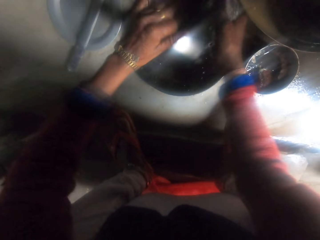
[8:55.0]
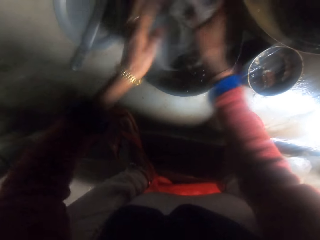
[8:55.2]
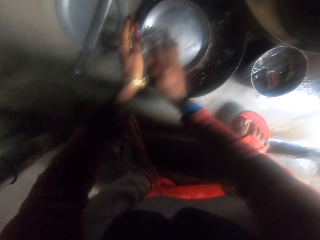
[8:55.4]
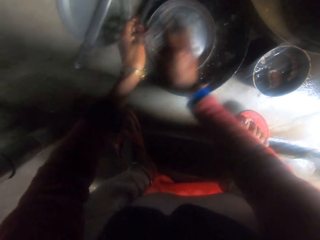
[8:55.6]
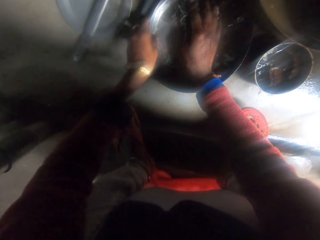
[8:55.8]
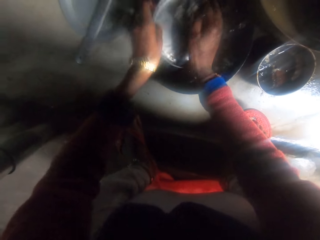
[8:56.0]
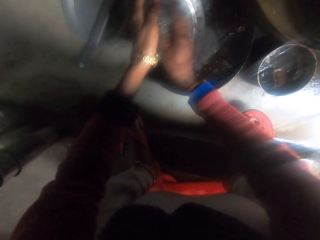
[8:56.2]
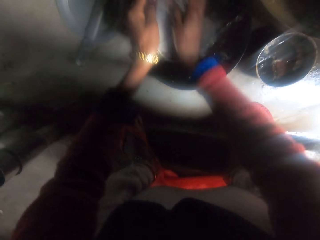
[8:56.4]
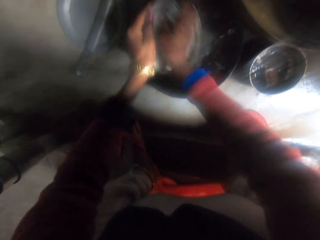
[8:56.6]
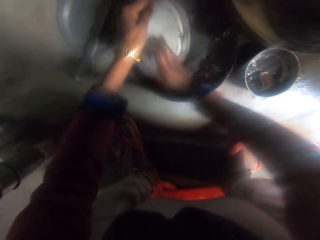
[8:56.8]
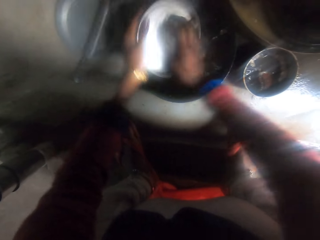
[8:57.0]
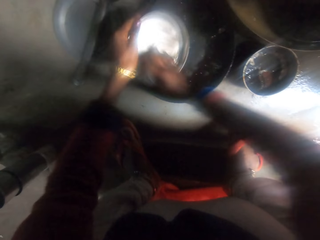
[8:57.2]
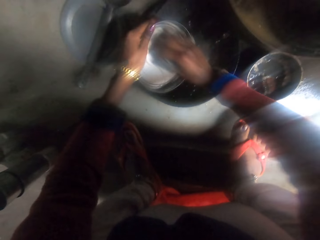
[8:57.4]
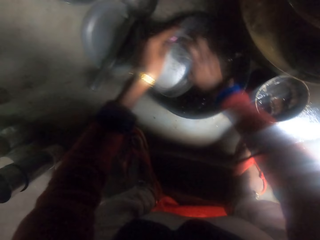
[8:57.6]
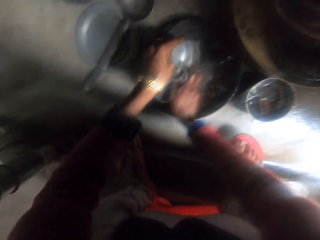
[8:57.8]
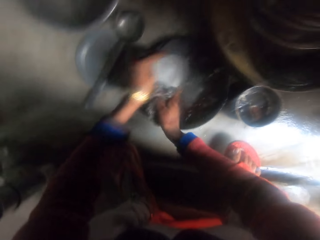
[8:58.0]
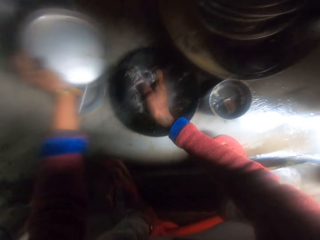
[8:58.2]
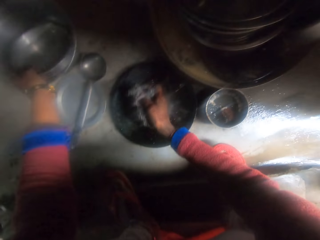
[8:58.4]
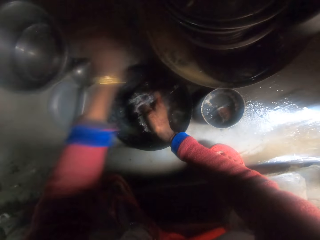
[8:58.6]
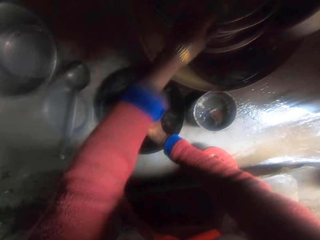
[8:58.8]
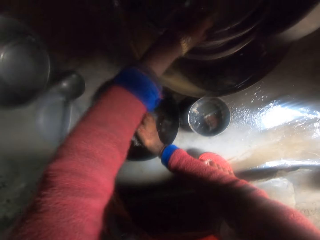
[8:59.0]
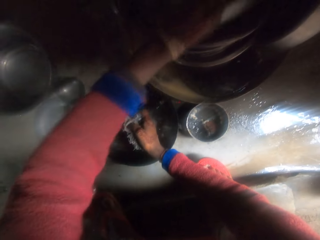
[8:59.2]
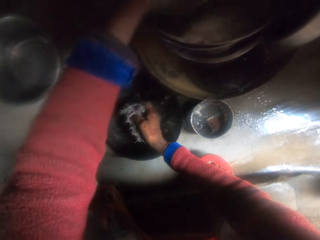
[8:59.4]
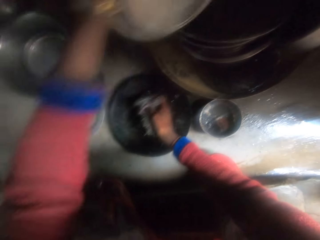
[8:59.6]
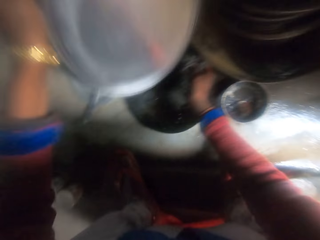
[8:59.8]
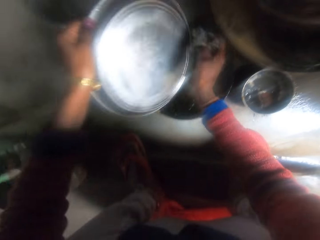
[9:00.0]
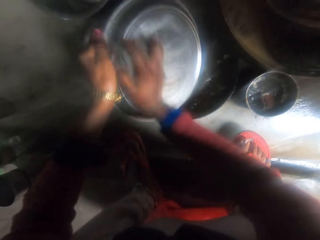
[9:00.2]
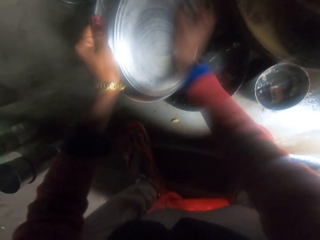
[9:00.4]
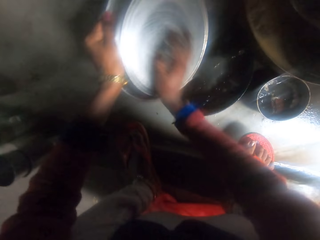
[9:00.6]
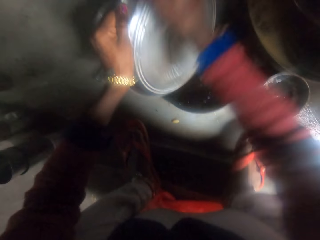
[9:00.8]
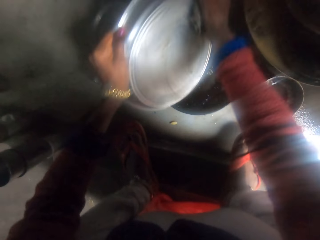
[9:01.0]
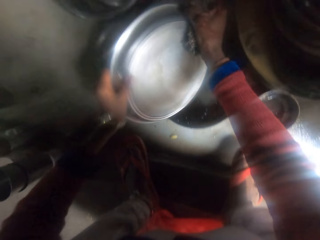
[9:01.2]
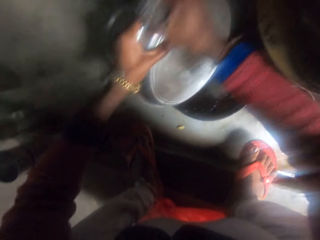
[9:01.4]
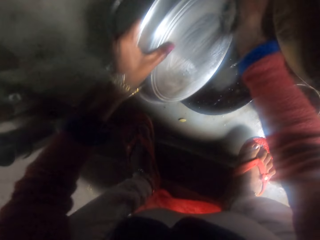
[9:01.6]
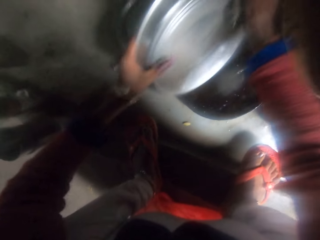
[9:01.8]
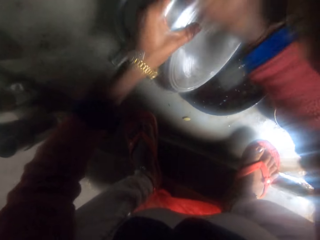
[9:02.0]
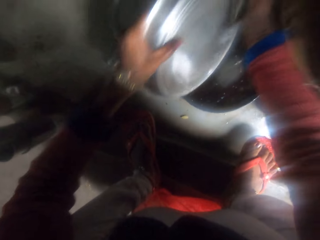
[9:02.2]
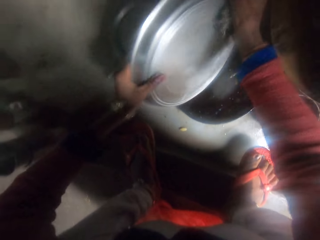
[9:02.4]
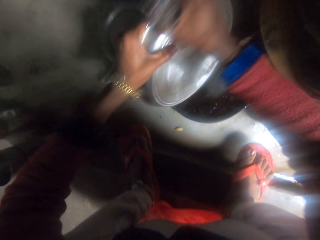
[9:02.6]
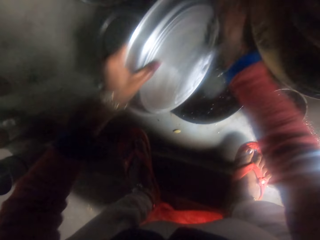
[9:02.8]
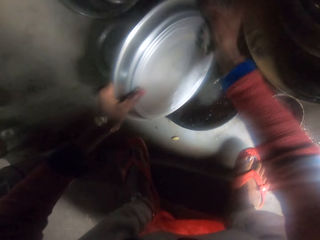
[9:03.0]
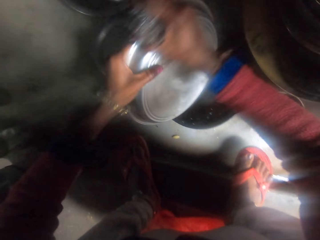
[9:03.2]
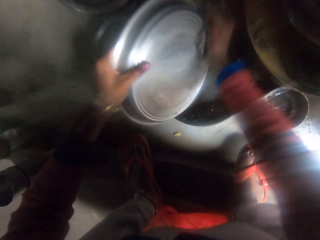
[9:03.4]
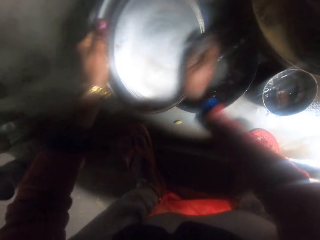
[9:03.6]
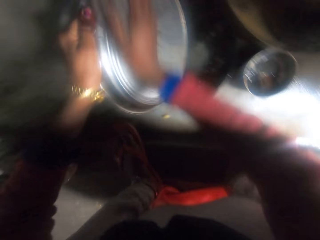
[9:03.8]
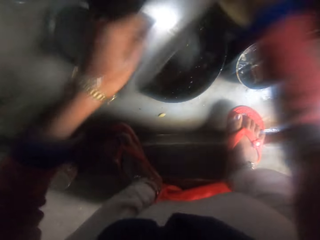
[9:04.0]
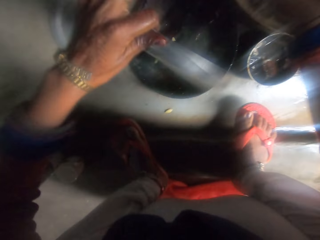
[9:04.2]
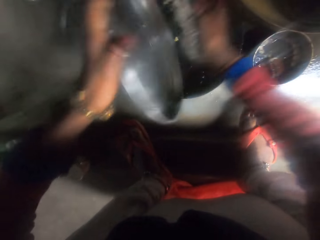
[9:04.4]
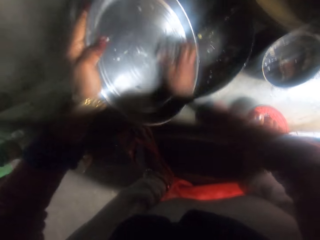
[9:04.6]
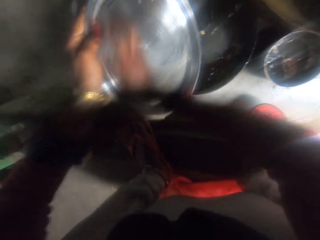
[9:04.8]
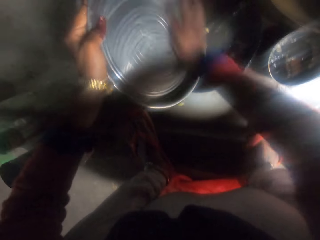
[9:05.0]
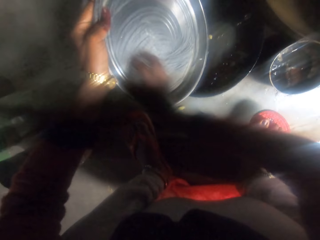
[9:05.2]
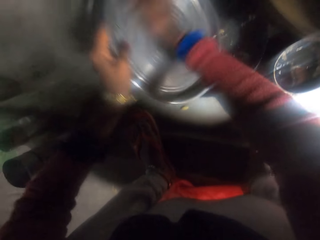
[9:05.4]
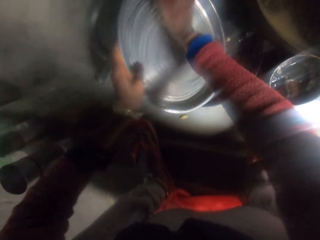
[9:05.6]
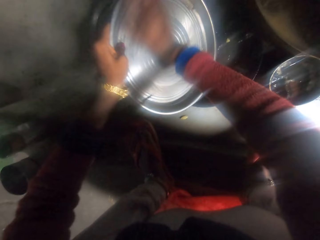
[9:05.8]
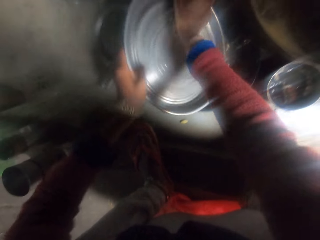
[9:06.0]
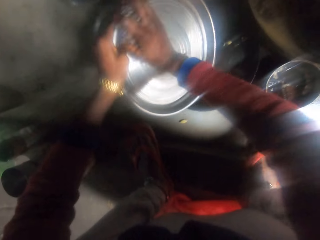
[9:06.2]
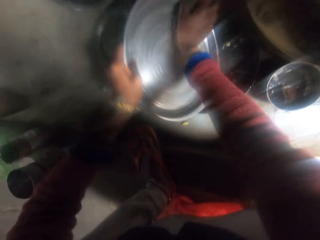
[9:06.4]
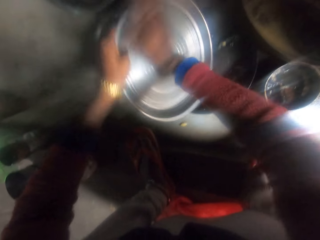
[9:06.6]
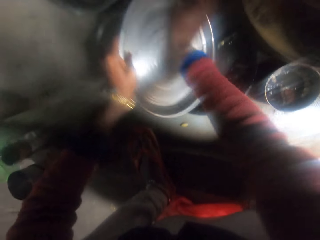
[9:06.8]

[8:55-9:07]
The camera wearer turns a lid or pot cover. They wash the lid. They drop the pot cover in the pot on the floor. They pick up a tray from the pile of pots. They wash the tray with the iron sponge. They turn the tray.

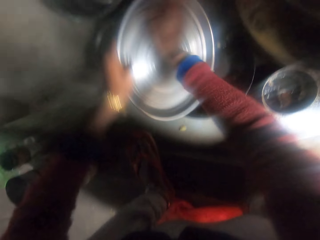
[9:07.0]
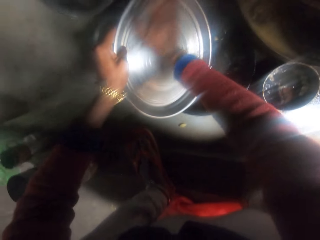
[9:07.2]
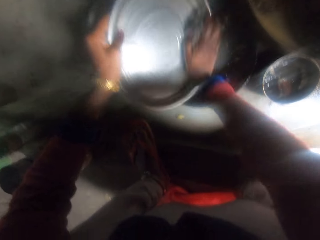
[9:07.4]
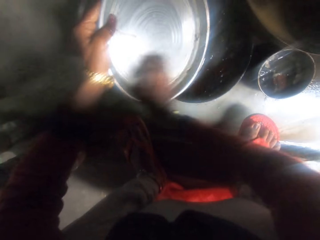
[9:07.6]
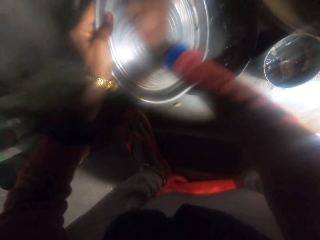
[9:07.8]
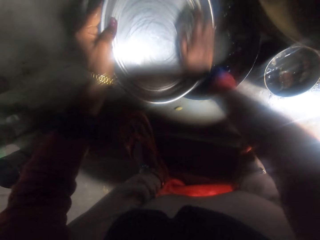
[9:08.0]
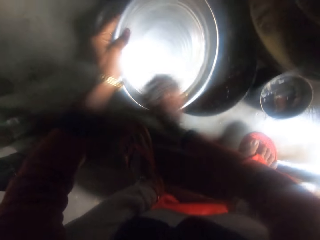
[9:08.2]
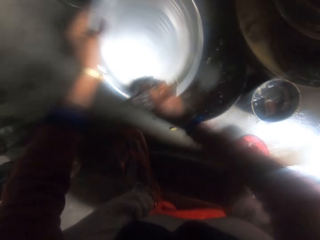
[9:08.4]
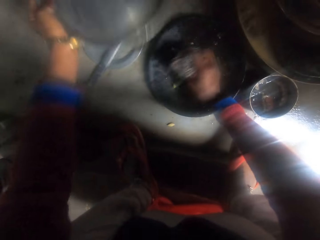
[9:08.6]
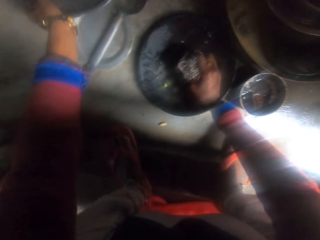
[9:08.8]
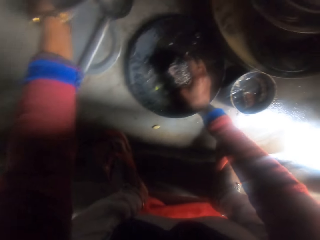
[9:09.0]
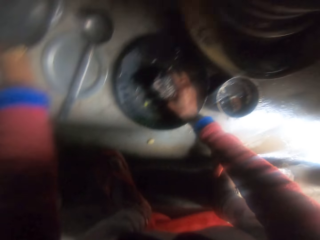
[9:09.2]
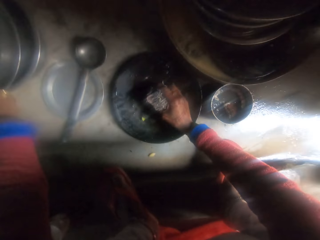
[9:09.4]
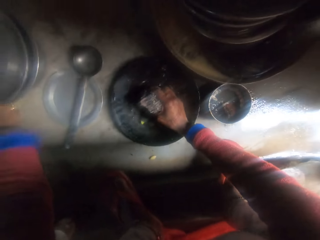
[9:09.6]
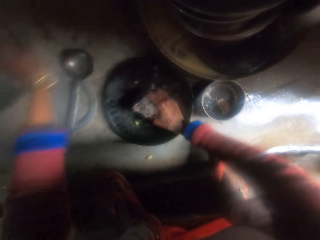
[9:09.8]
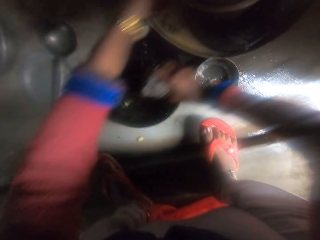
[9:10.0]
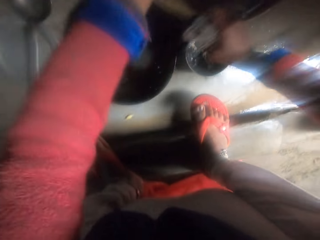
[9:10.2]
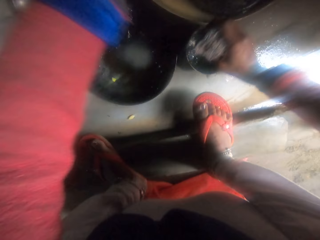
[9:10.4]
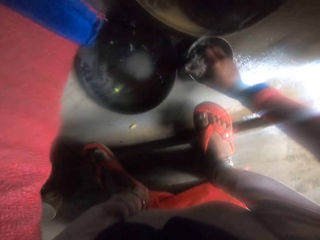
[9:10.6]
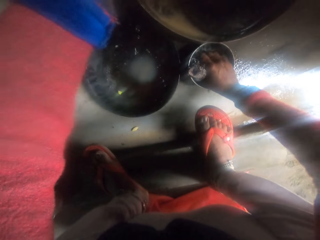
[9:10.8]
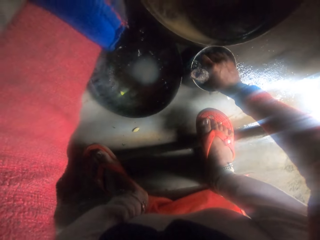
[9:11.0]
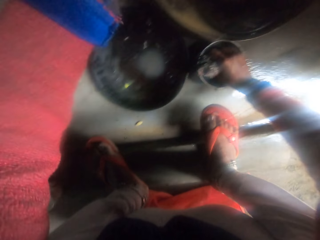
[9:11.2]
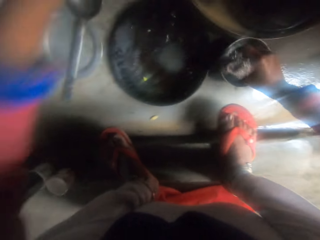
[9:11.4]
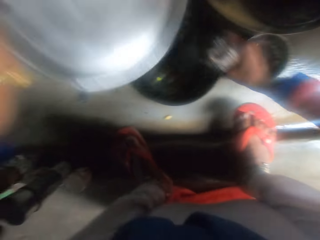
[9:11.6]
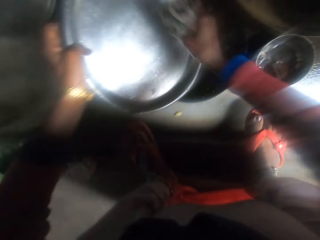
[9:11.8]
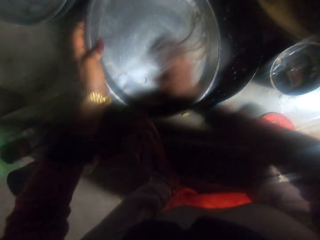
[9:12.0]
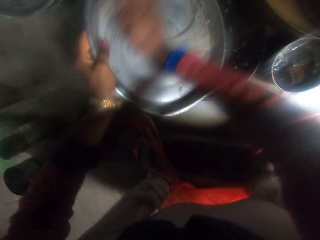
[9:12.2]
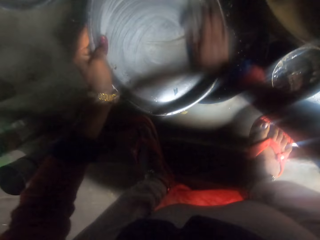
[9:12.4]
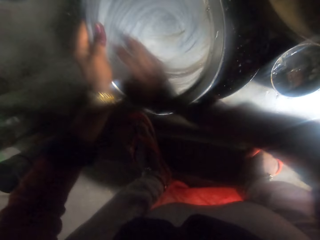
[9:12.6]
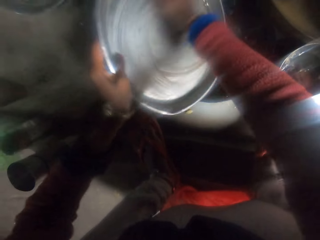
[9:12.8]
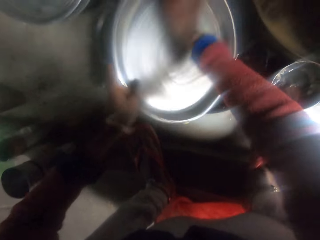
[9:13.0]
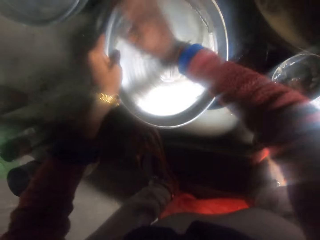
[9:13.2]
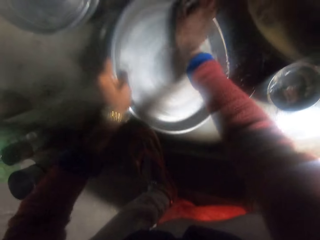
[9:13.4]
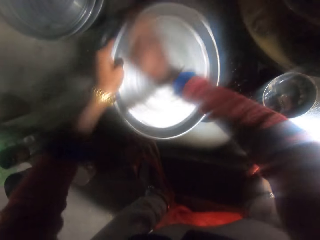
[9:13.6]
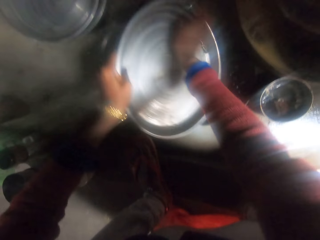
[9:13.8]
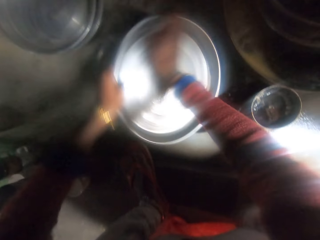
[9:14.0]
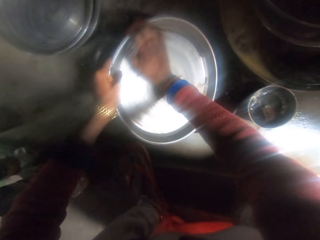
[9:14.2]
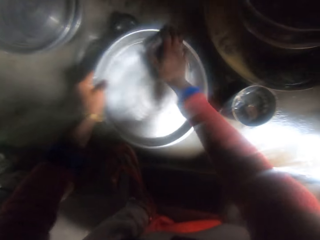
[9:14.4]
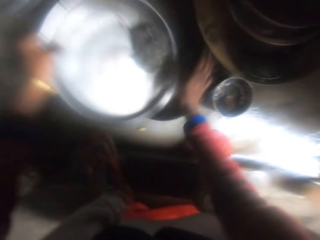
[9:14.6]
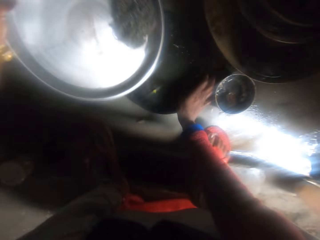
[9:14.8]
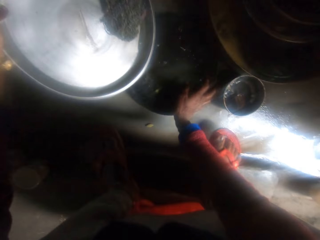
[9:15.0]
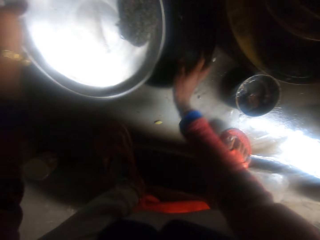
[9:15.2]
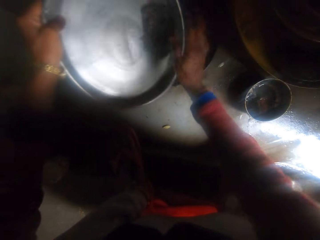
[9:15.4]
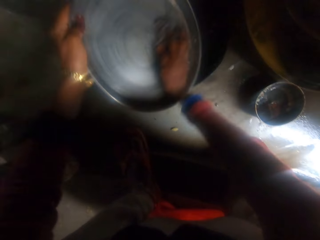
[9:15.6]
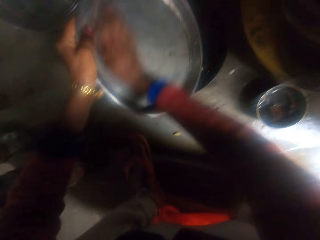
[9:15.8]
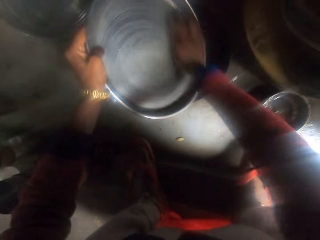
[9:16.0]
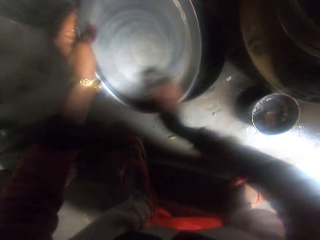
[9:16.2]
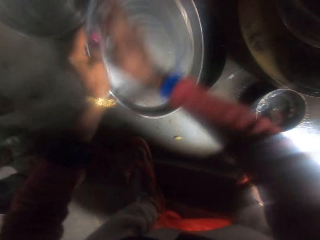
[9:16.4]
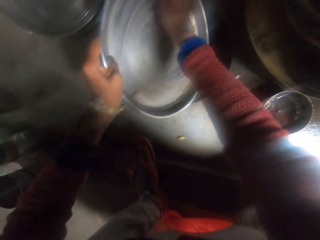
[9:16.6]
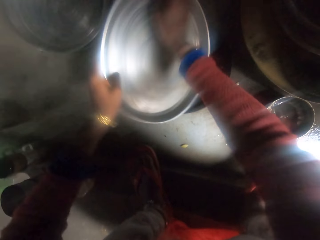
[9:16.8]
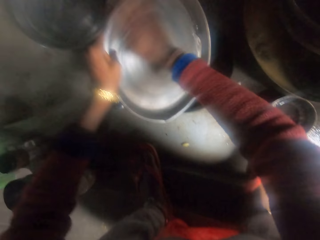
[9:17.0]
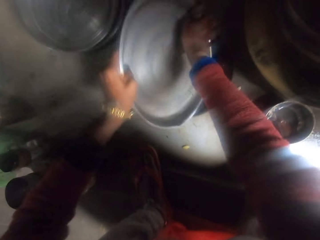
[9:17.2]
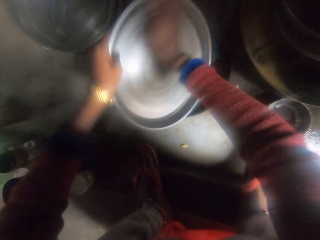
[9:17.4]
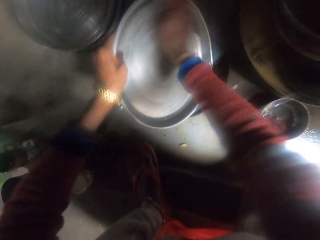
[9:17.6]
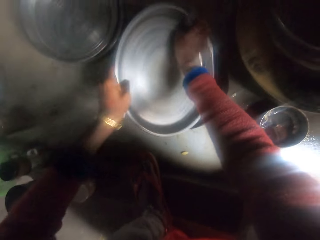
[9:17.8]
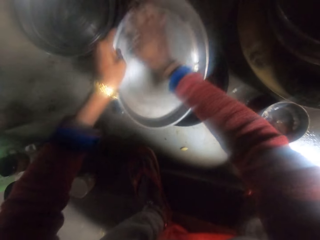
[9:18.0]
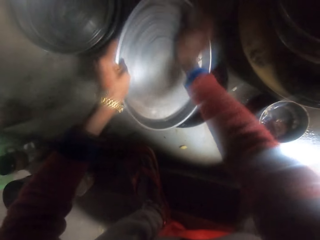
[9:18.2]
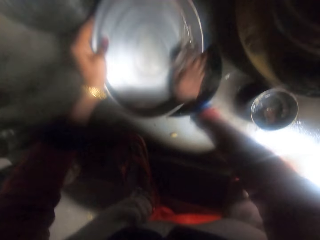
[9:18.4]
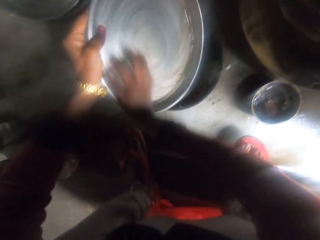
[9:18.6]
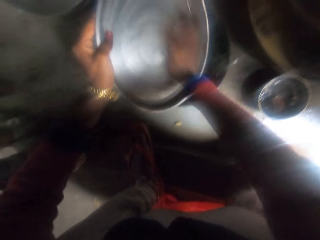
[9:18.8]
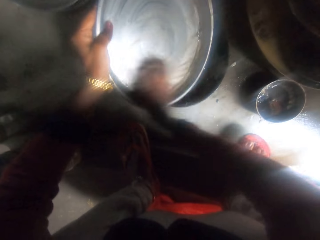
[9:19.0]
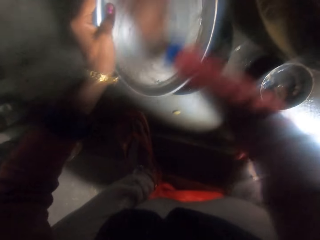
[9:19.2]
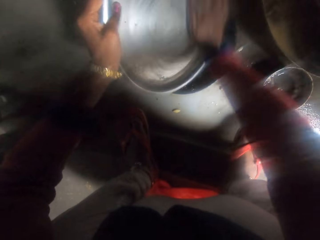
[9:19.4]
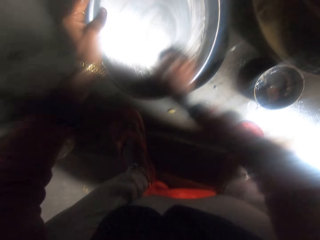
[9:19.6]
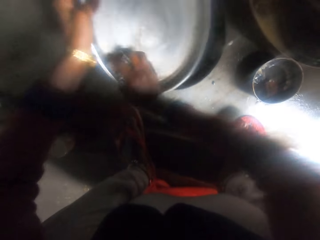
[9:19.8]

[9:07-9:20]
The camera wearer washes a tray. She drops the tray on the pot on the floor. She picks up another tray from the pile of pots. She moves her hands. She puts the iron sponge in the bowl with ashes on the floor. She holds the tray. She washes the tray with the iron sponge. She moves the pot cover on the floor. She washes a steel plate using a rag.
